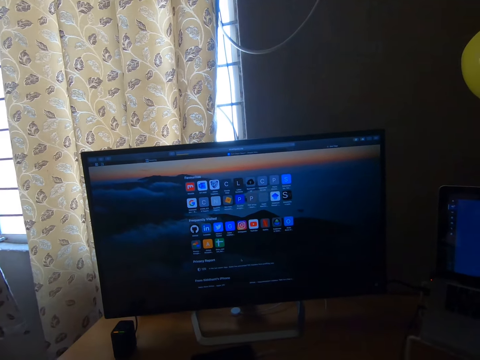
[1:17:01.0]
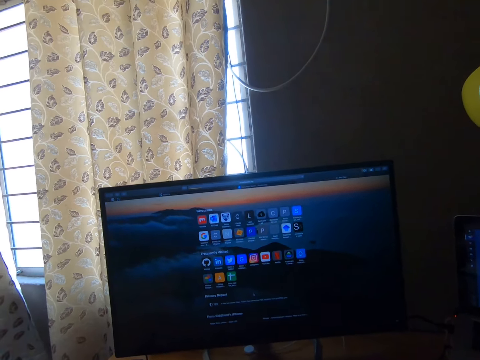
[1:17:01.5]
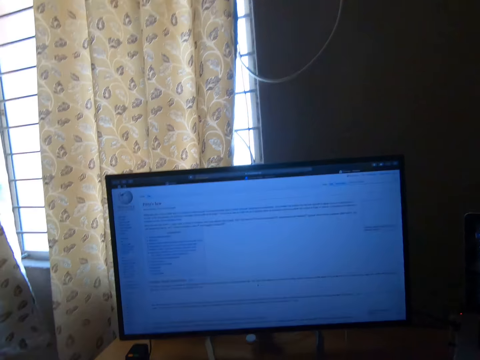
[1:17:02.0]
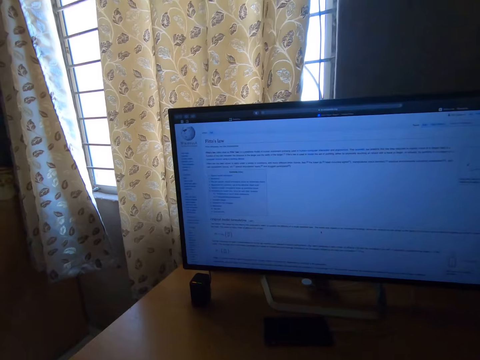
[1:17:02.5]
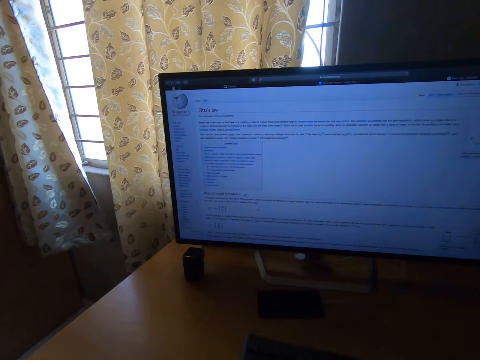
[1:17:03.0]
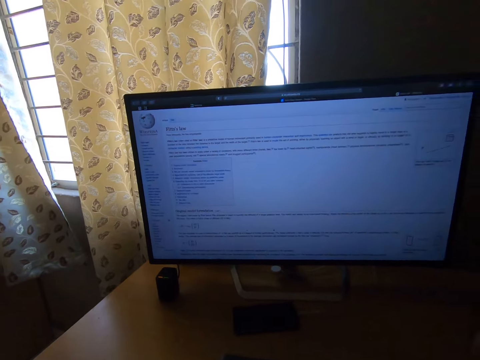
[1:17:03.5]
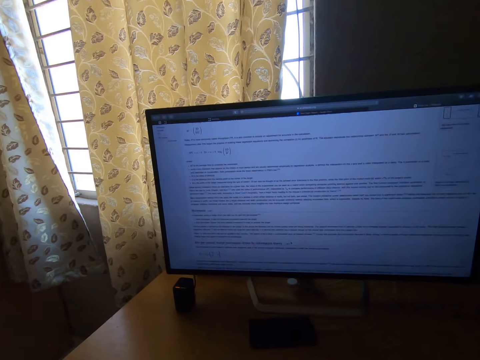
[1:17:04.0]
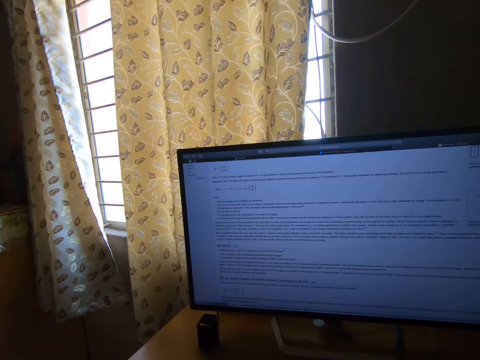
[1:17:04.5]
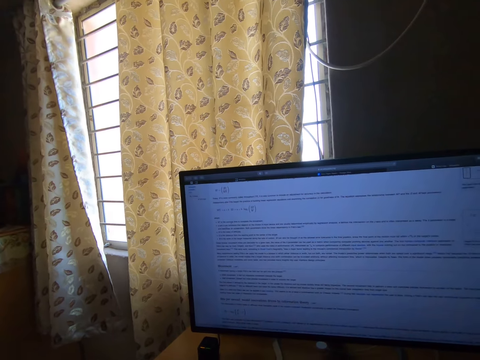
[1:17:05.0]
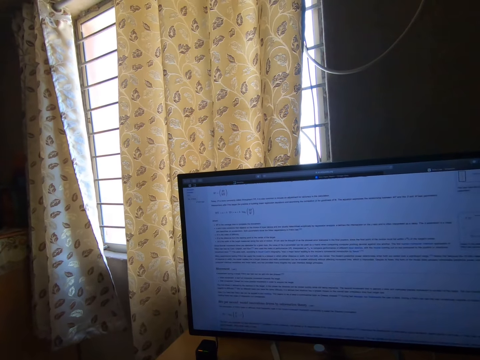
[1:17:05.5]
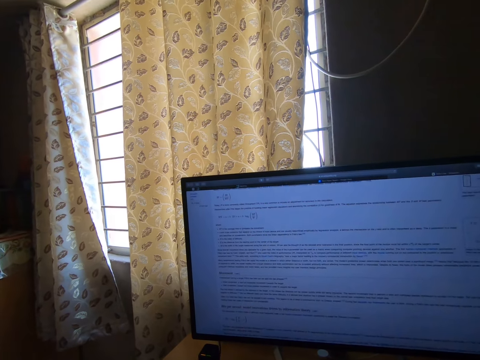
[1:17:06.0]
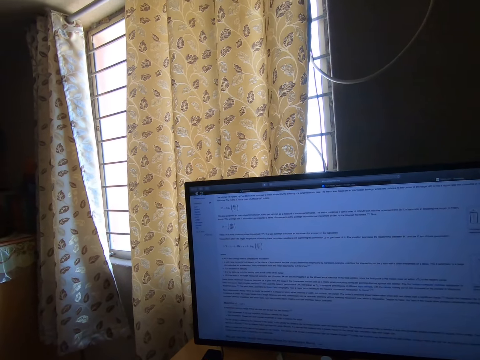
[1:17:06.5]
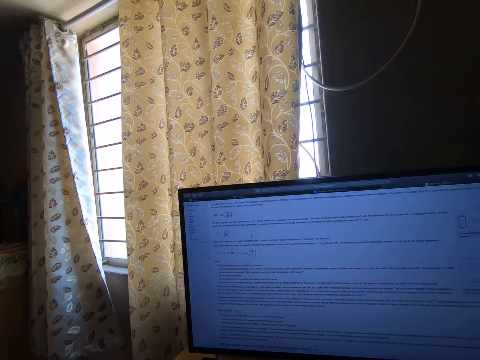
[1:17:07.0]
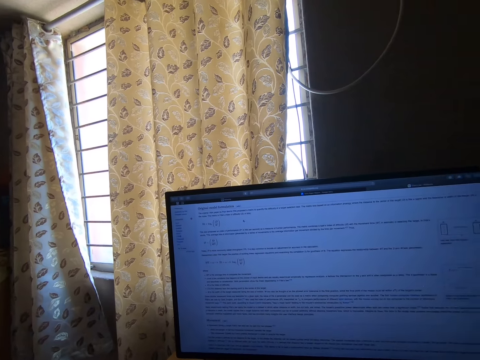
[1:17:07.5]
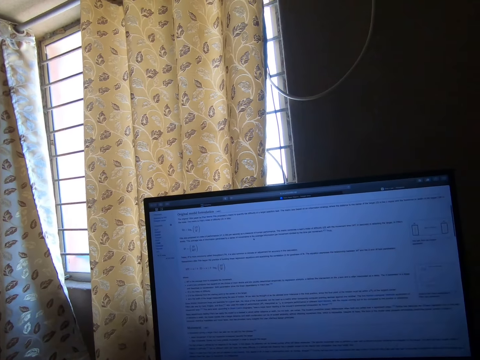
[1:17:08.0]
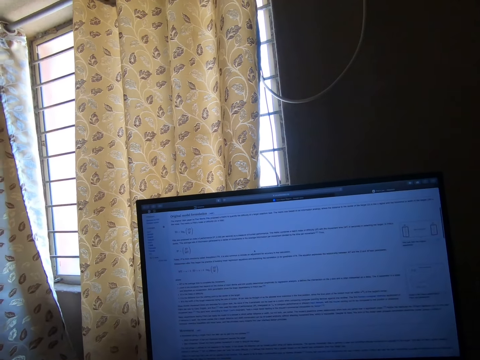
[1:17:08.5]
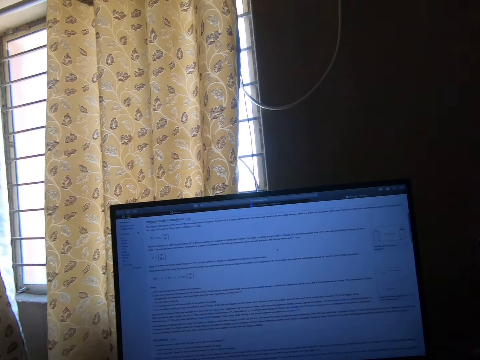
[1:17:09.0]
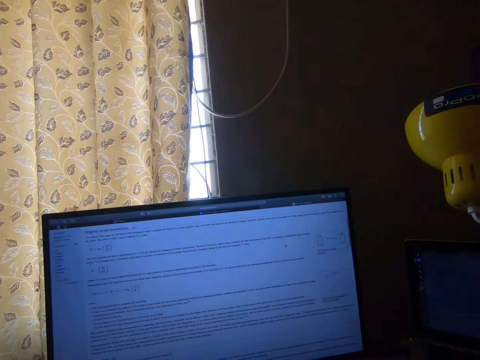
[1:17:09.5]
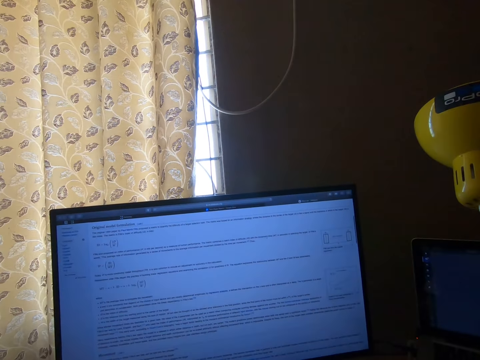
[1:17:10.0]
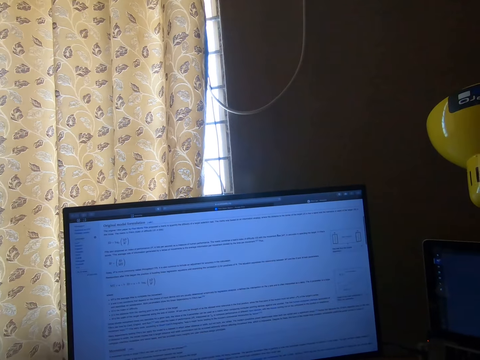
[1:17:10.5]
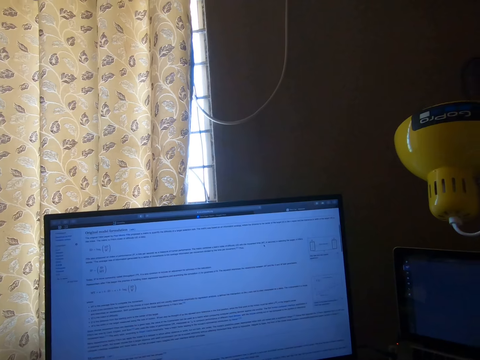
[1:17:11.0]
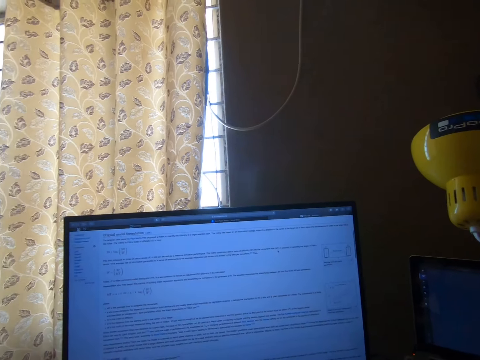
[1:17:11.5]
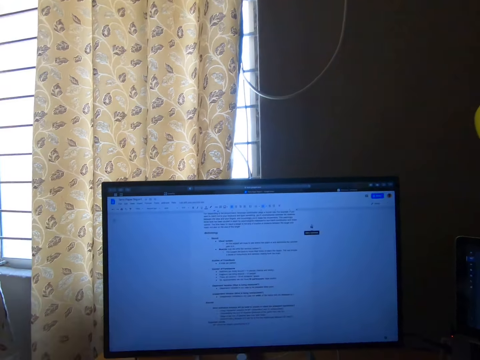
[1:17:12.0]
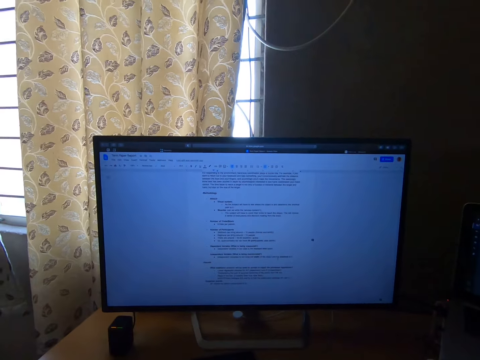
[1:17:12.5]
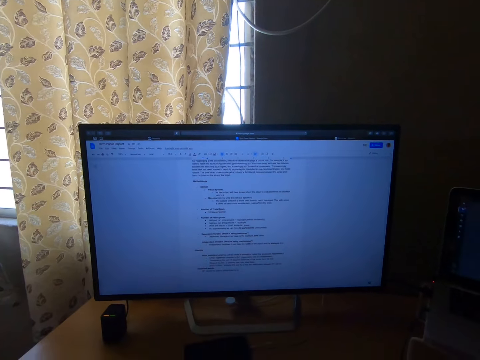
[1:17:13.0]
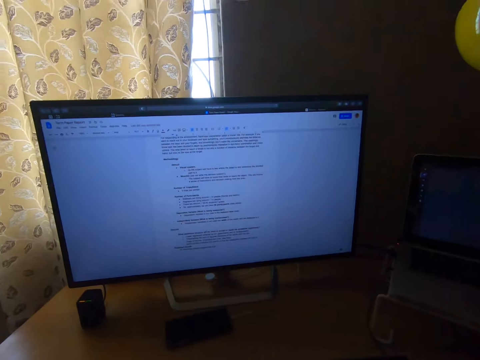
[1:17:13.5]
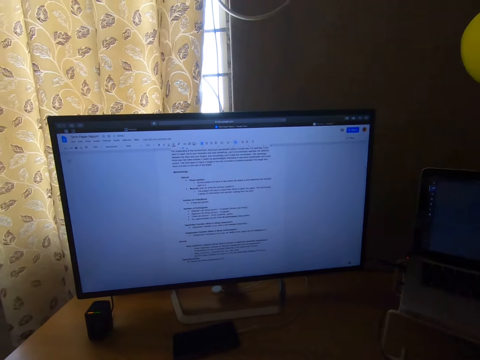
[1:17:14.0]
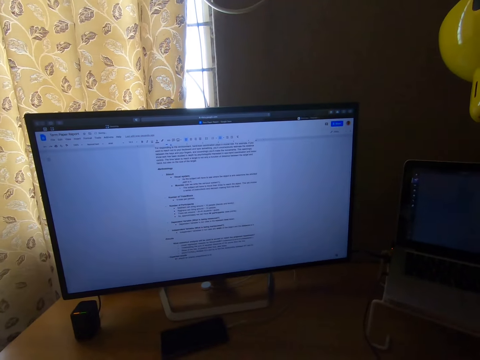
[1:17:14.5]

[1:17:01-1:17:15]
The camera wearer scrolls through the document on the computer screen with the mouse.

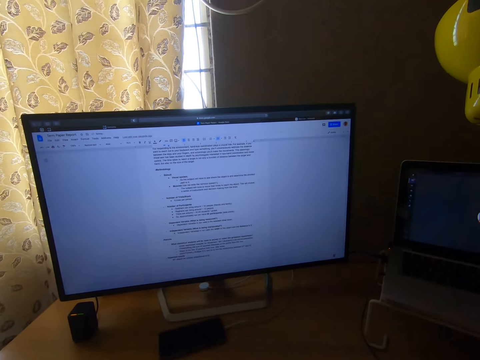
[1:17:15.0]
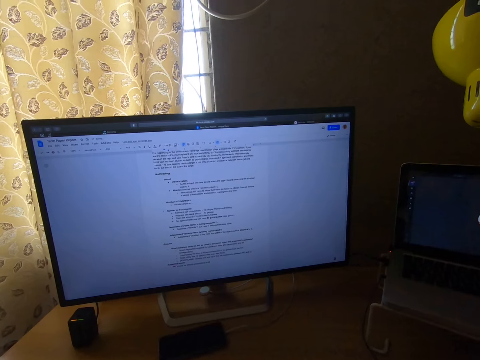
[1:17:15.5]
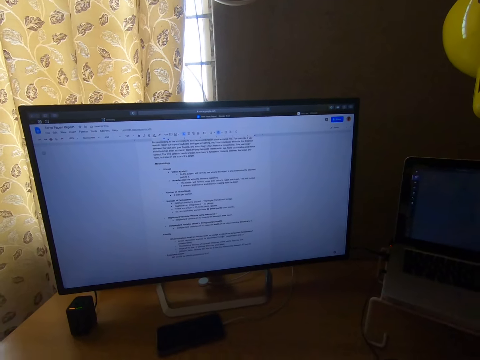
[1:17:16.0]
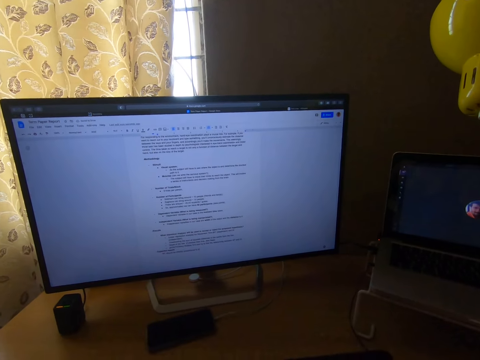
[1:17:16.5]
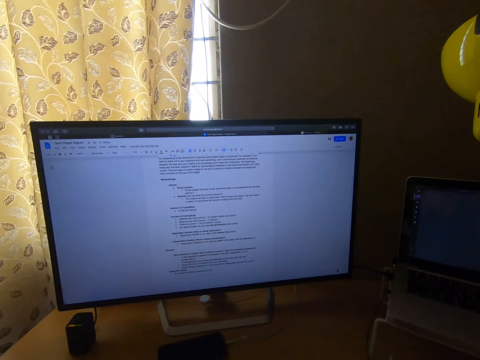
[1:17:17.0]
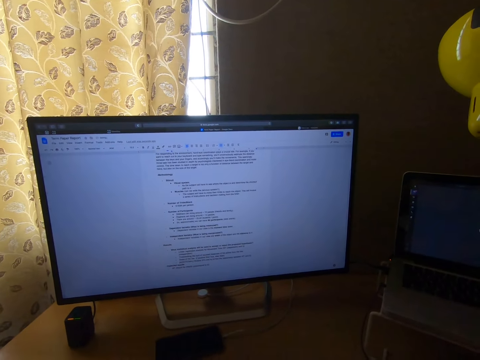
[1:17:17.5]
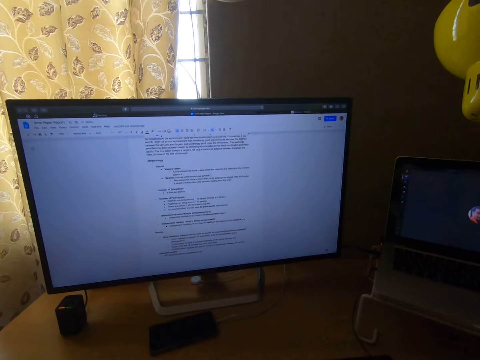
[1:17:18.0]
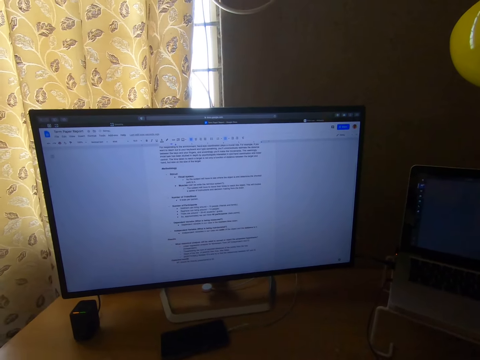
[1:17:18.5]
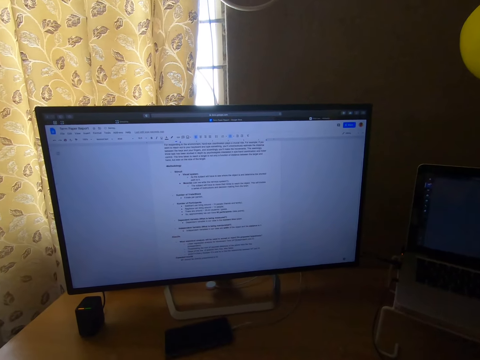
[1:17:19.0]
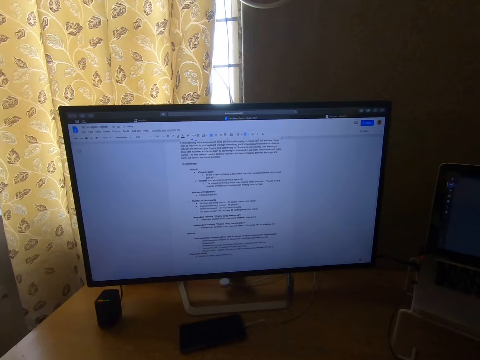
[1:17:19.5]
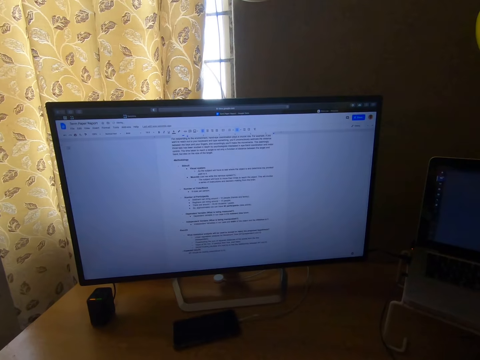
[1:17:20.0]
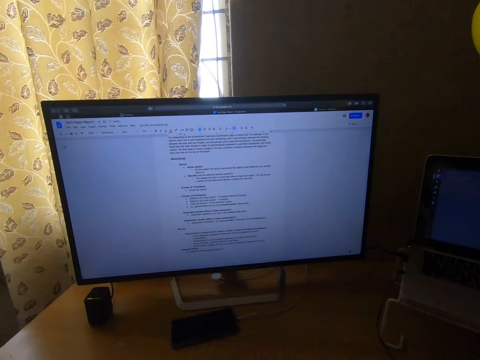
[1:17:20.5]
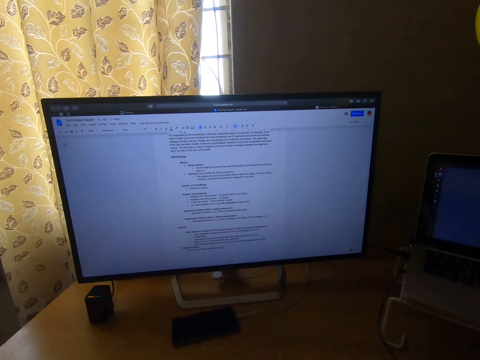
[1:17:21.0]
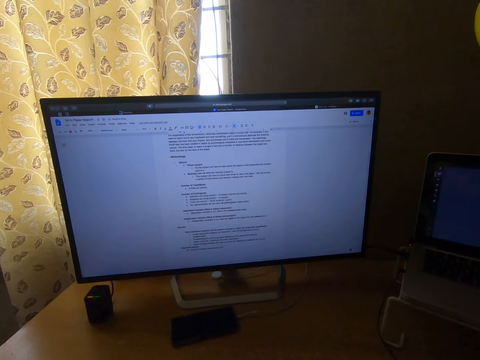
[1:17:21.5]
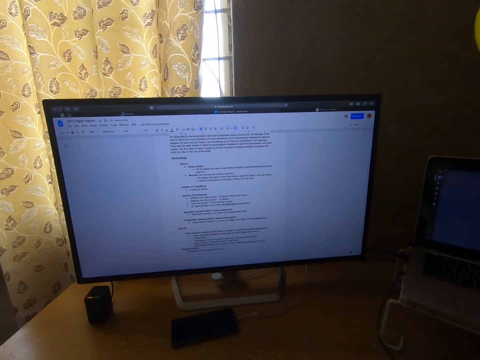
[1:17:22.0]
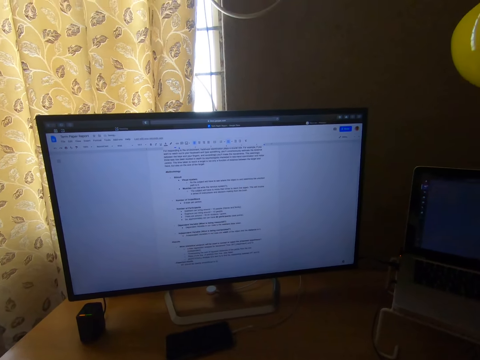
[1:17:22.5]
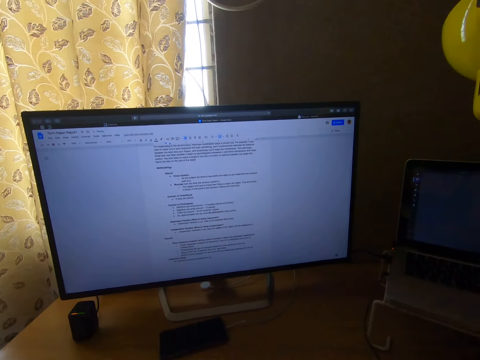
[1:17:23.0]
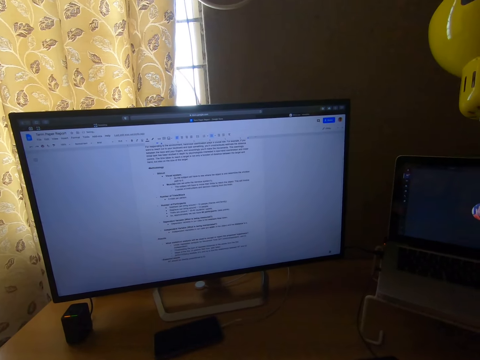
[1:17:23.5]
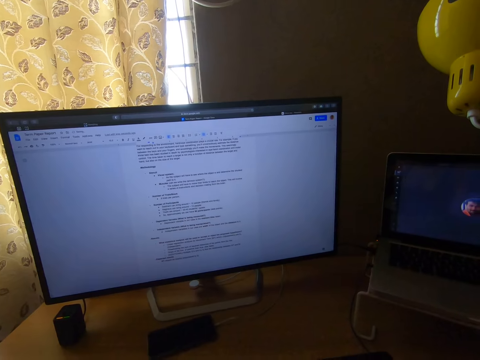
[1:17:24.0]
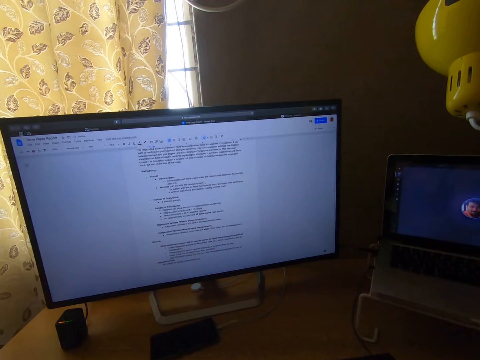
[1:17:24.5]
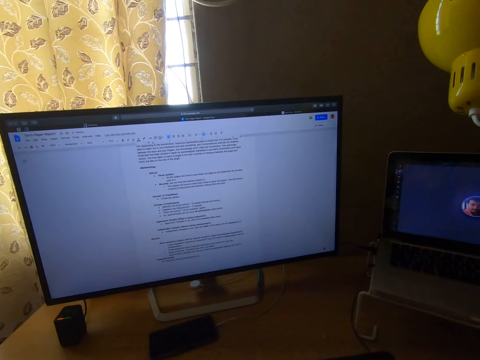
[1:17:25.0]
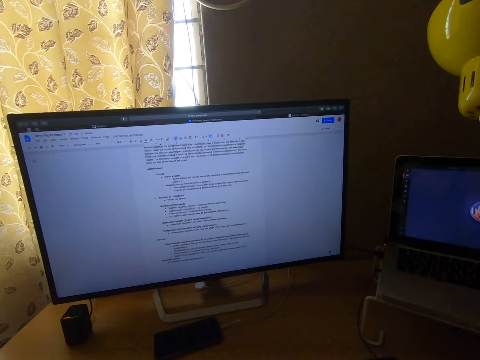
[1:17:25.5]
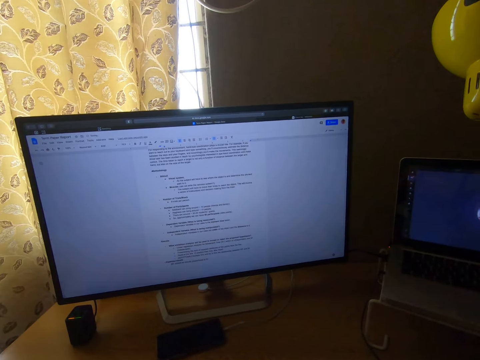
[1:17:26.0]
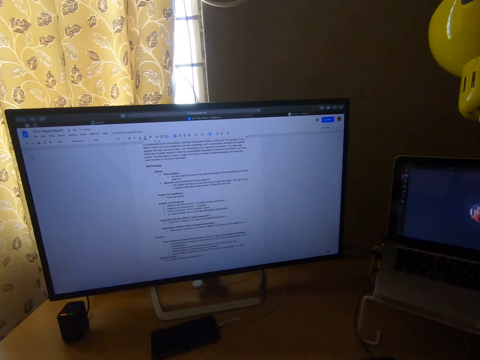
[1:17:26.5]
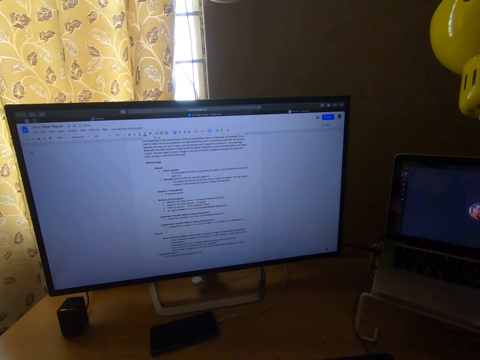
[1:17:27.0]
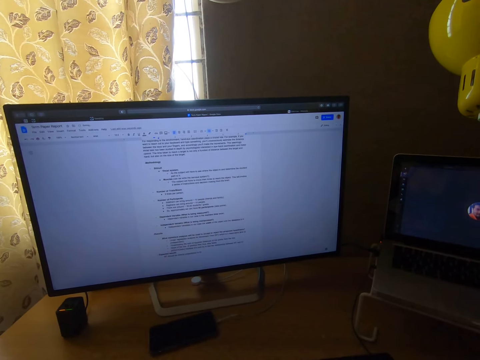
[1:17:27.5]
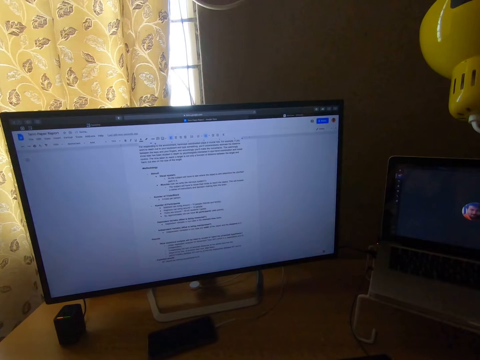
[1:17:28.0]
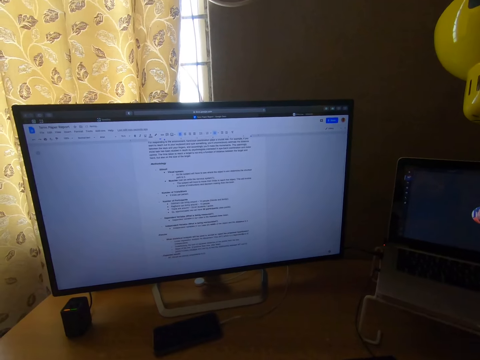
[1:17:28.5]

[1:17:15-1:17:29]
The camera wearer types with the keyboard.
